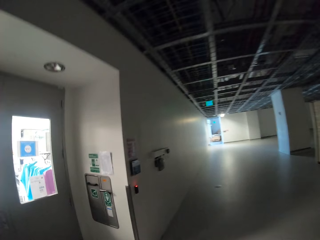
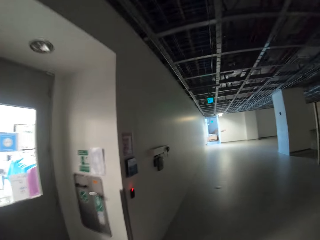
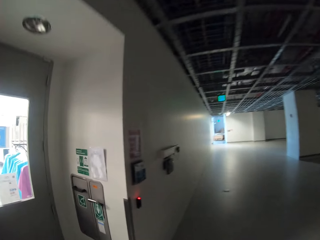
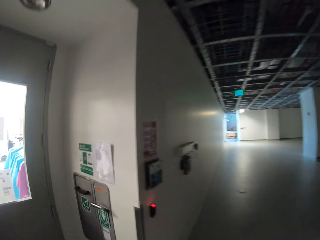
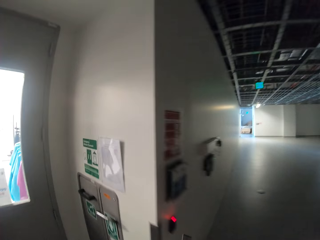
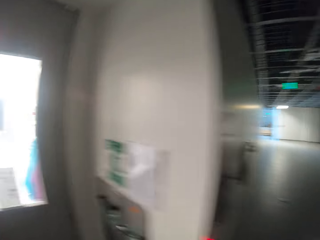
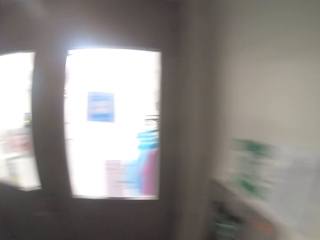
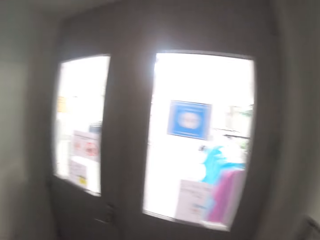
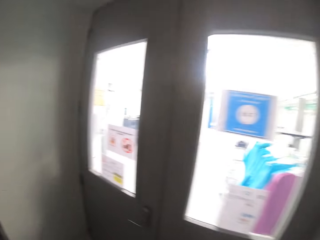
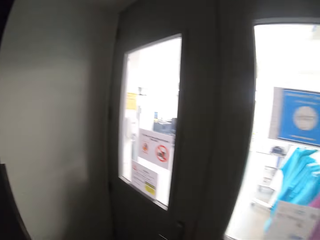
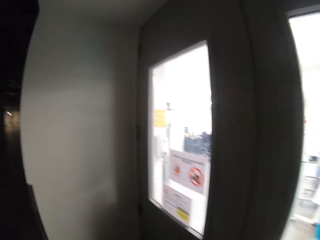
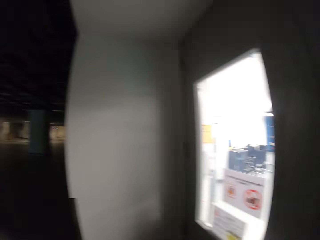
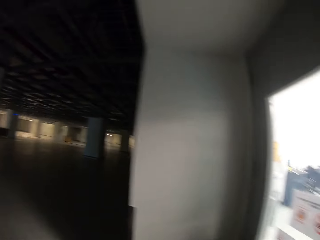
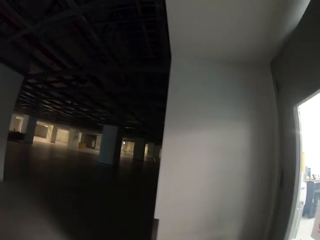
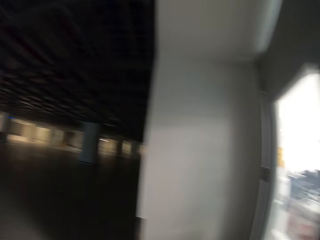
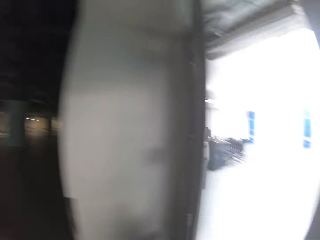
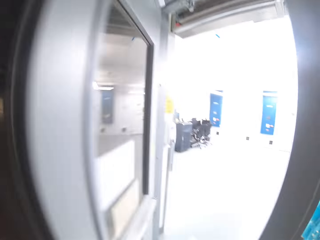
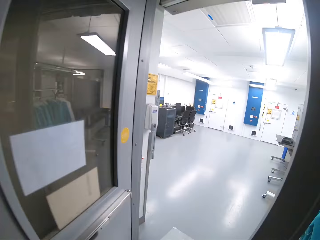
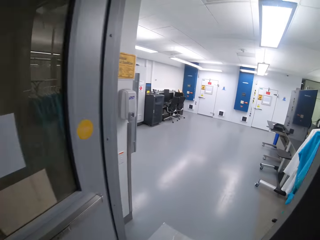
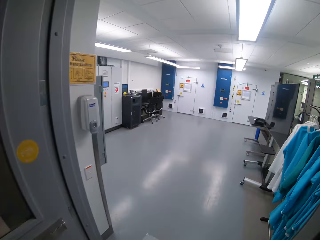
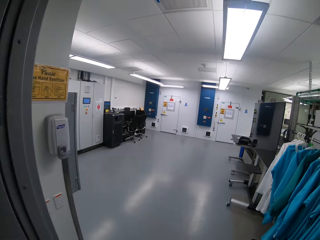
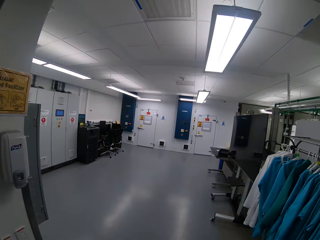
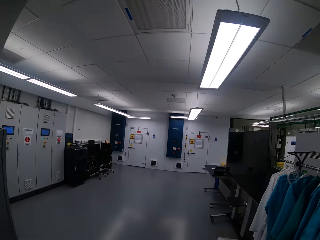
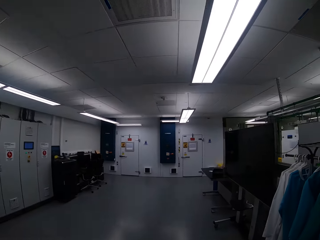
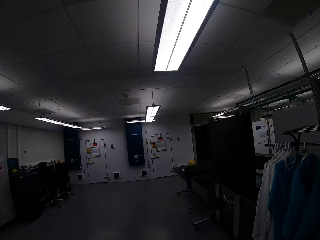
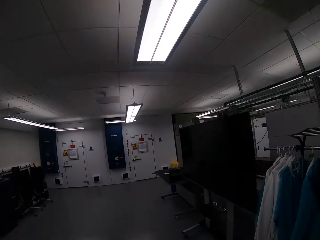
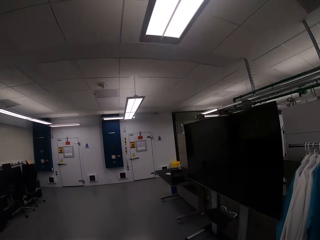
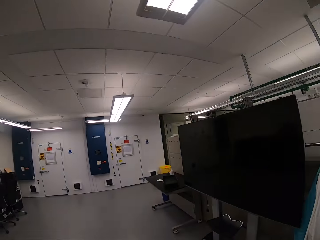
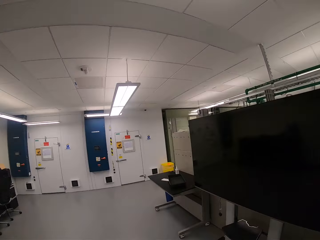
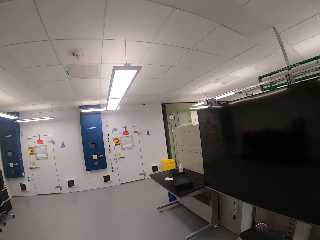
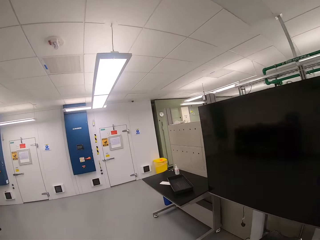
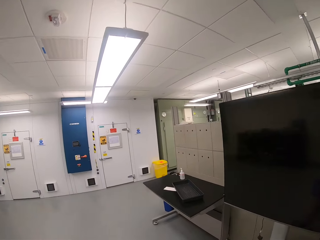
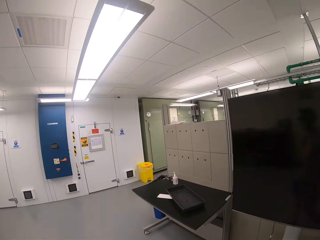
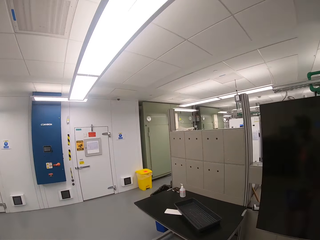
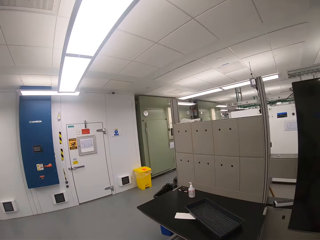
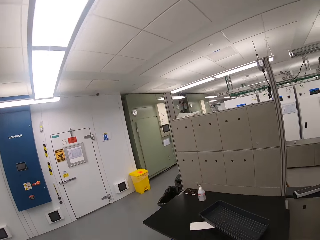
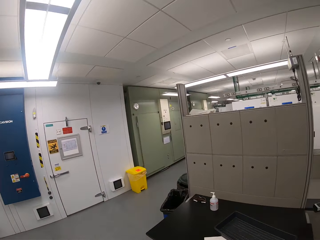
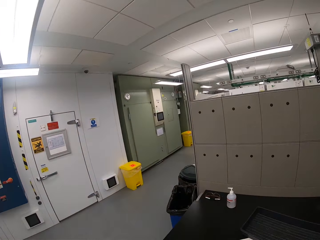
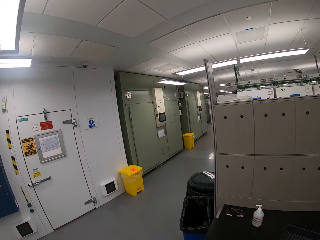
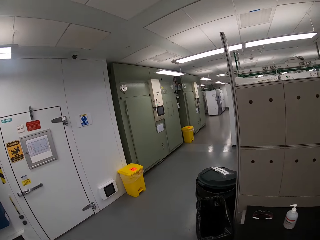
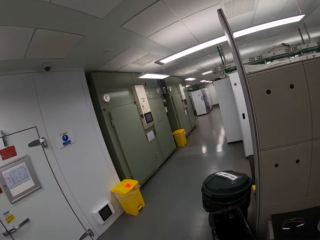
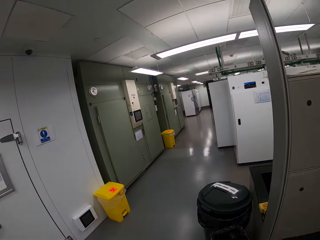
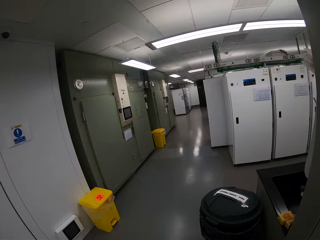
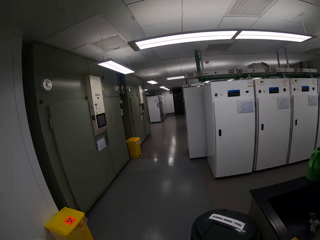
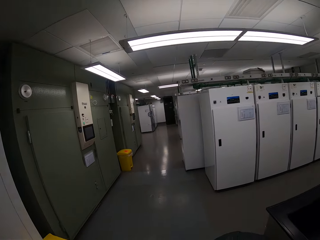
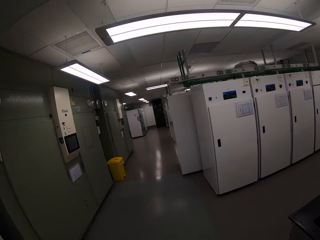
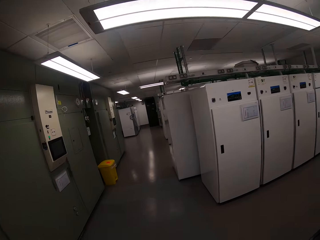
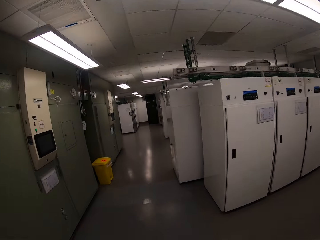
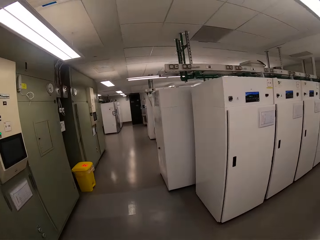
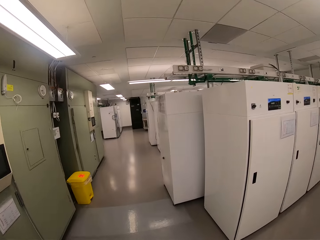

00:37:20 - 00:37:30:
The camera wearer opens a door by the left side of the basement. They walk into a laboratory. They walk to the left path in the laboratory.

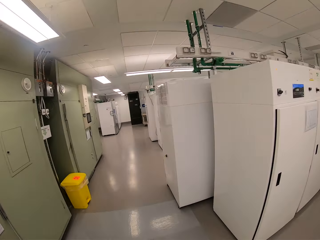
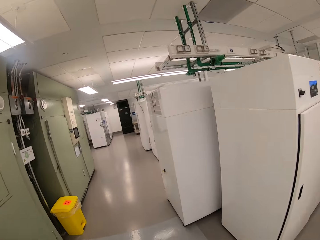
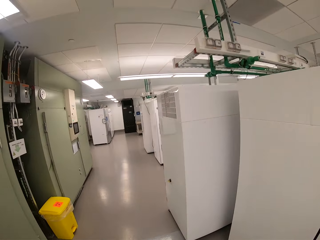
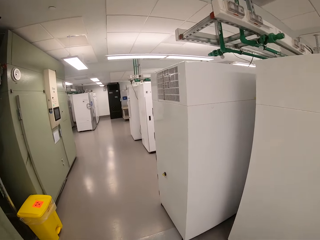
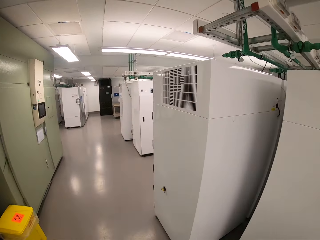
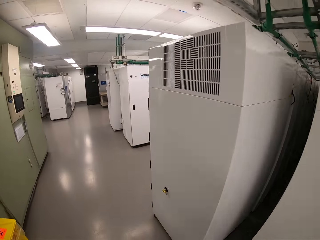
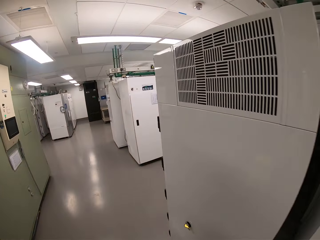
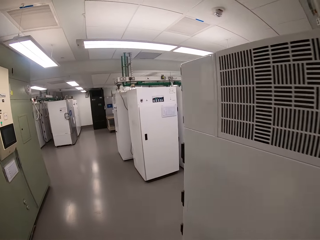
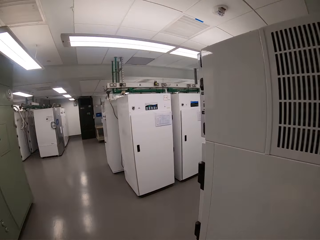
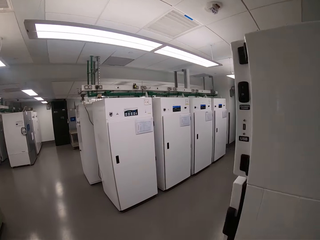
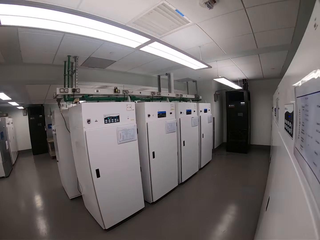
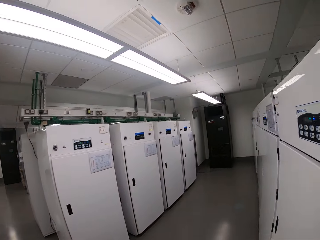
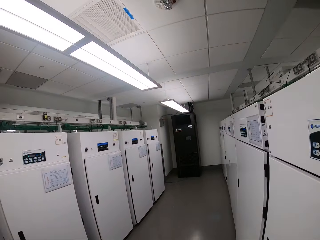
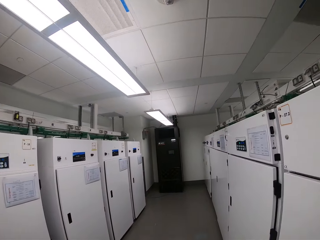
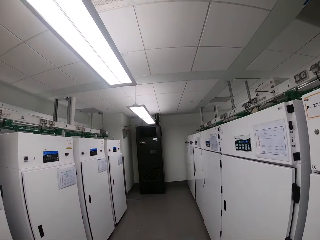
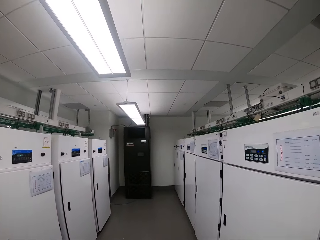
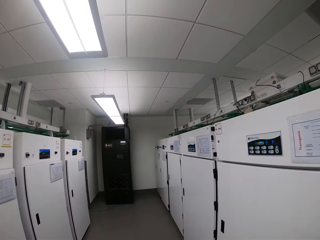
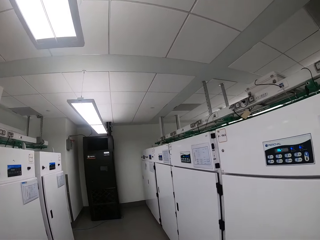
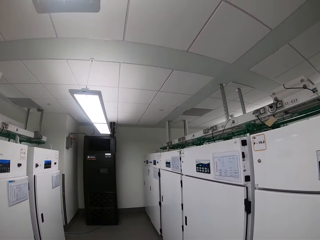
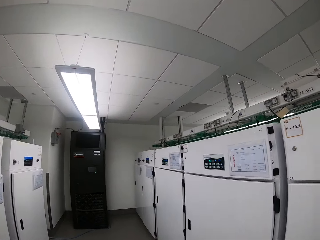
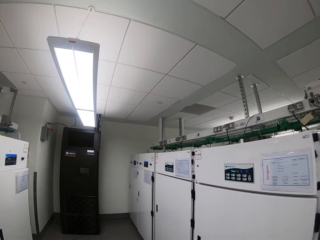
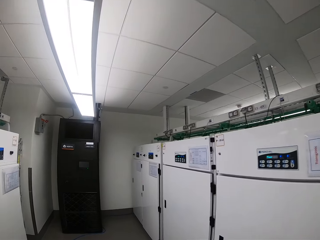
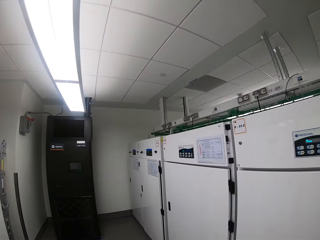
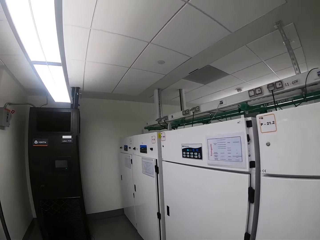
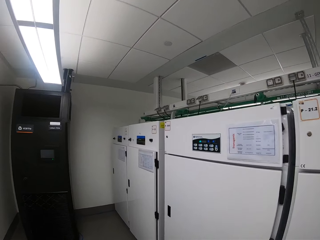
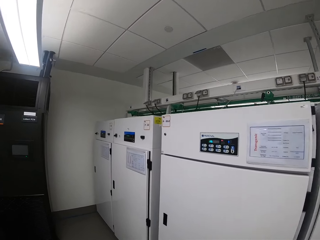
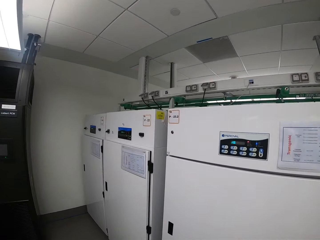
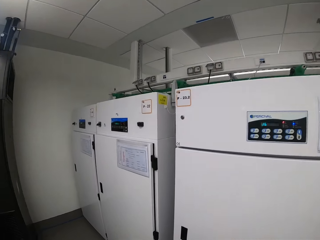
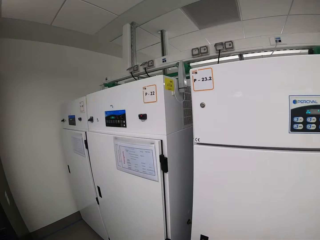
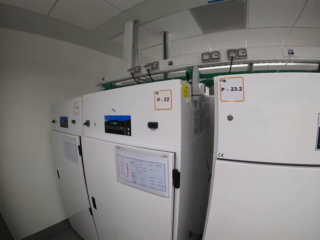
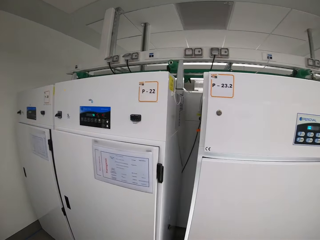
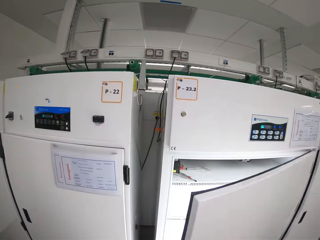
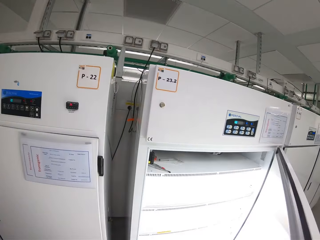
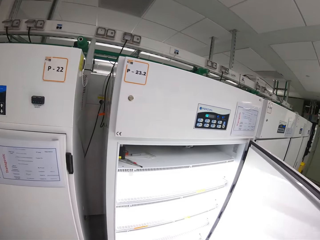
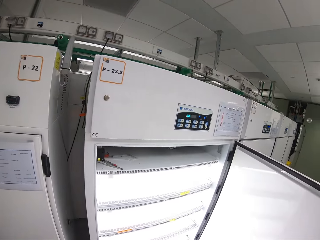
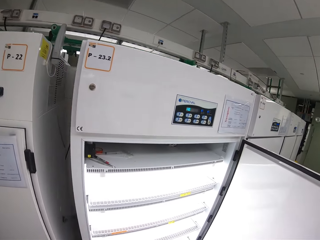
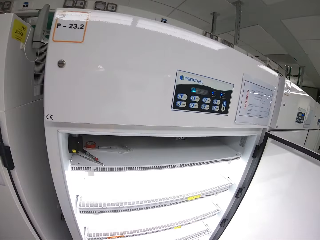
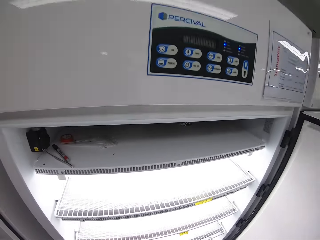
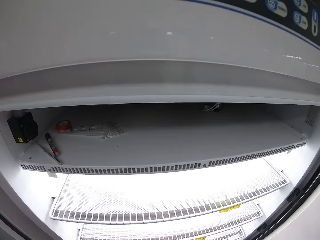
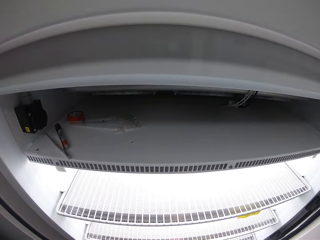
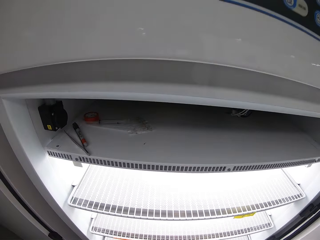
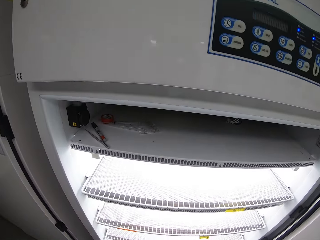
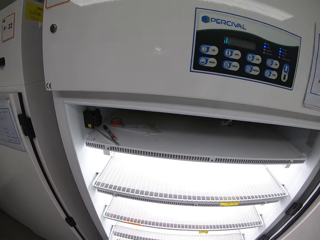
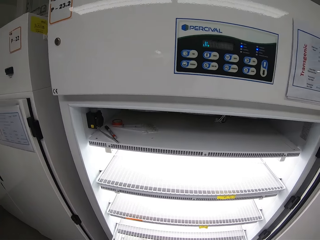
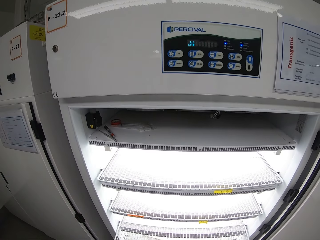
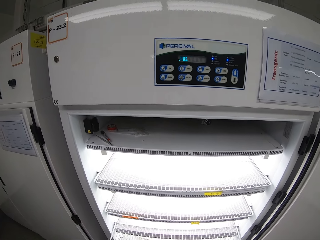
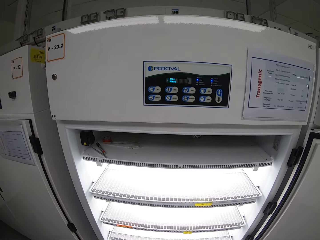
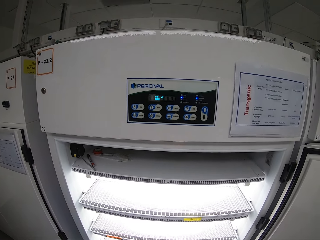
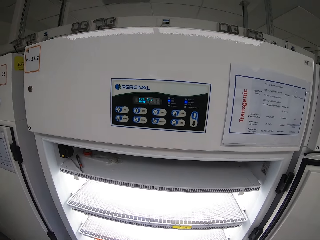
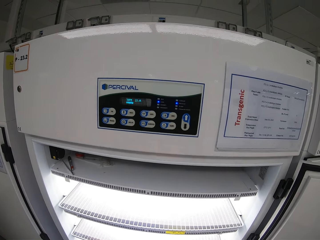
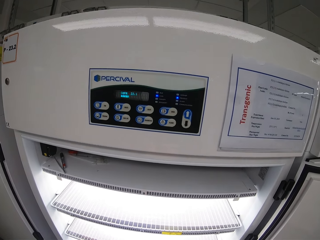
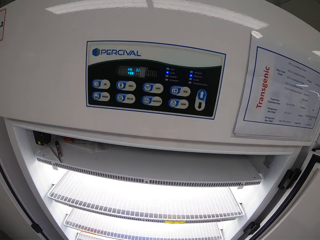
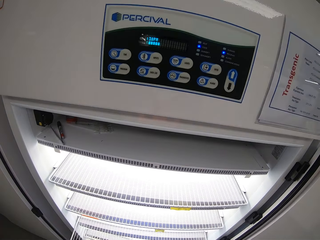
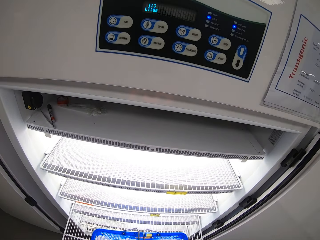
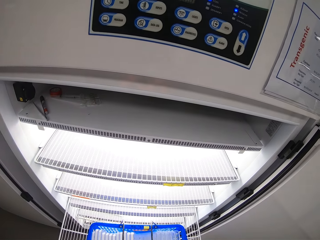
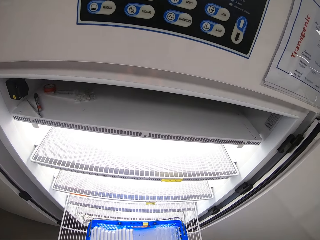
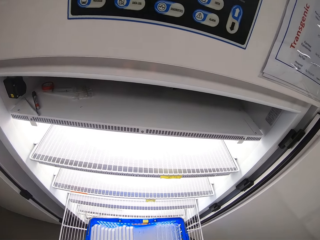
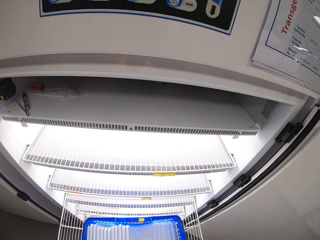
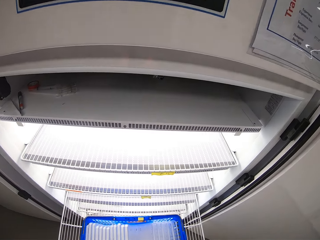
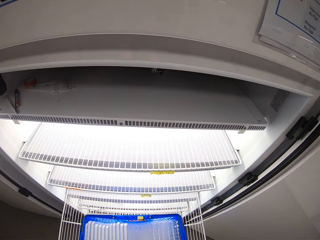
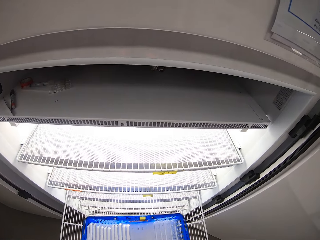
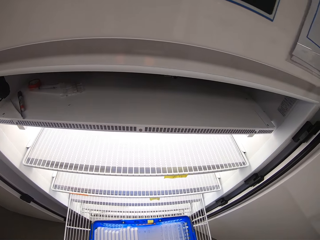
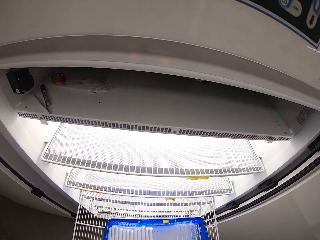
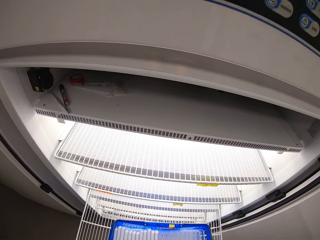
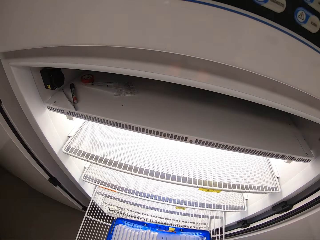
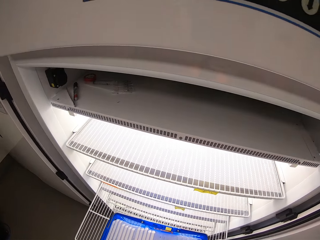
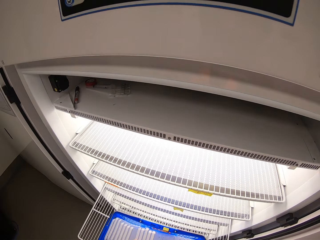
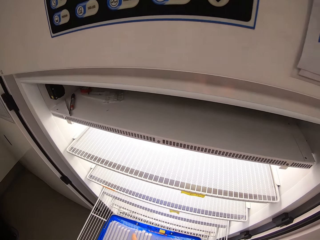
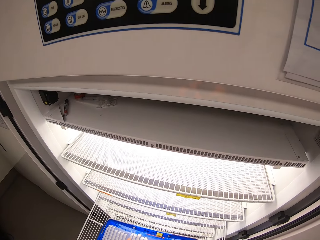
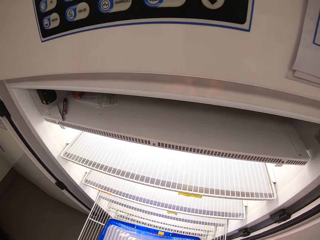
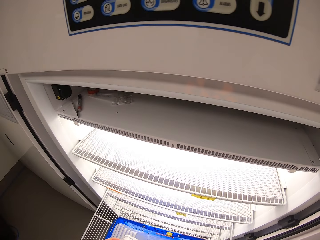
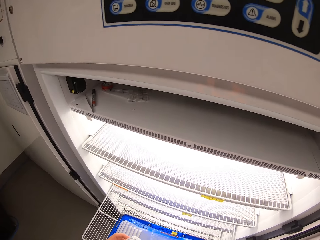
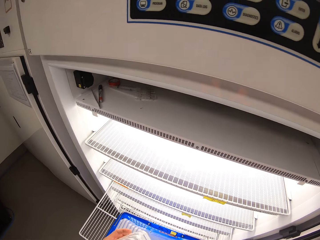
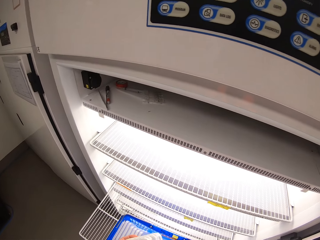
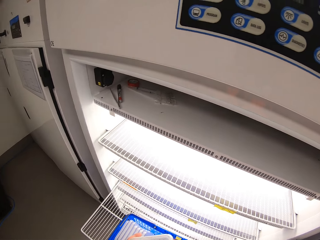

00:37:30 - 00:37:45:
The camera wearer walks through the left path in the laboratory. They open the door of a scientific tissue culture chamber or refrigerator. They look around.
